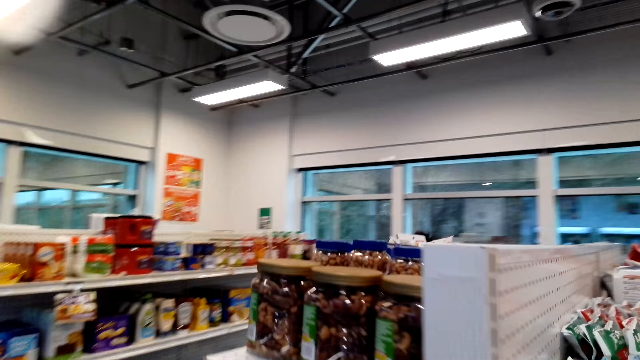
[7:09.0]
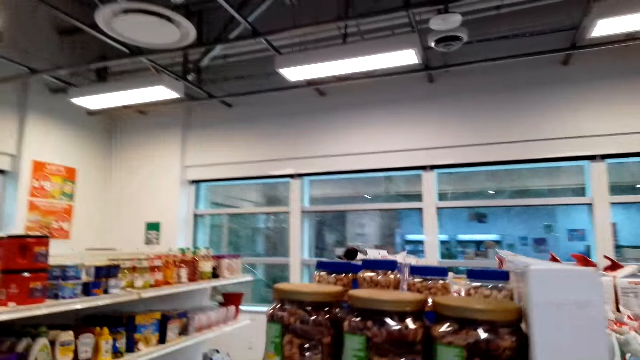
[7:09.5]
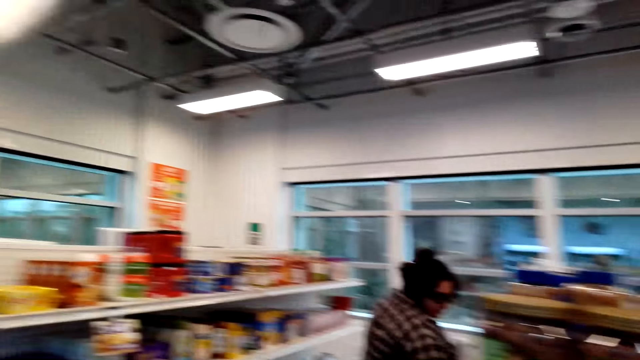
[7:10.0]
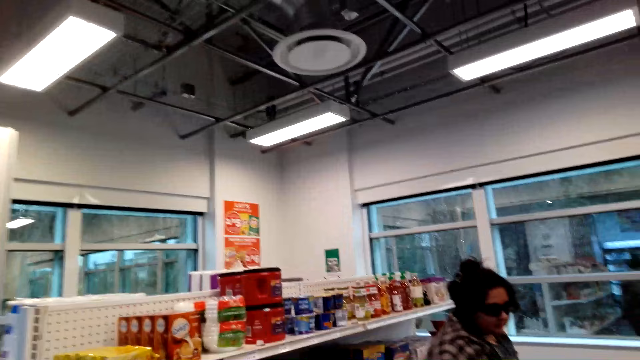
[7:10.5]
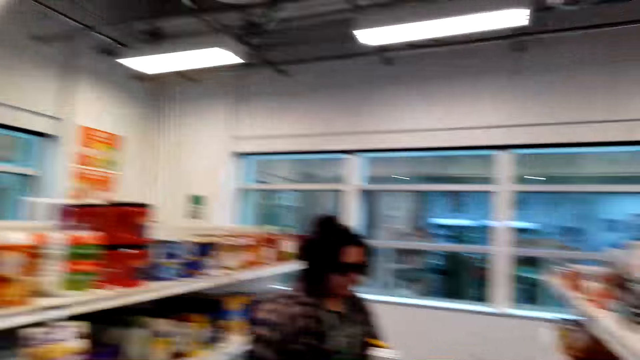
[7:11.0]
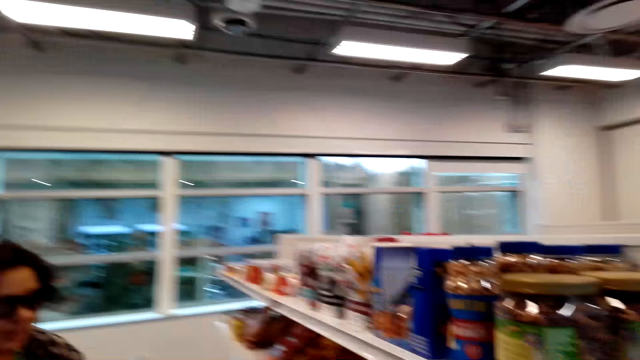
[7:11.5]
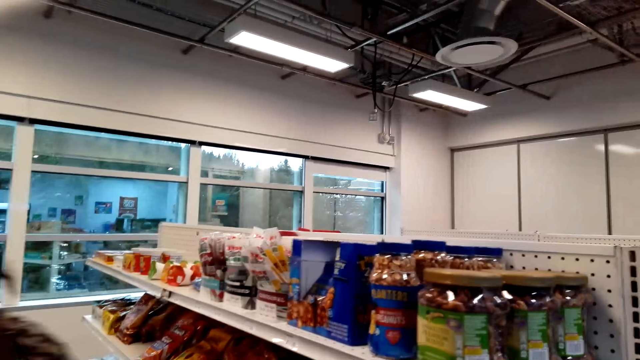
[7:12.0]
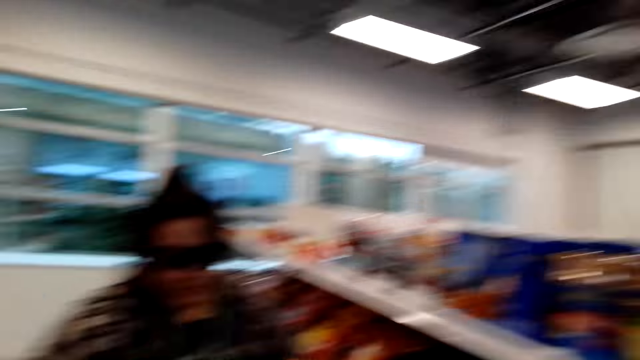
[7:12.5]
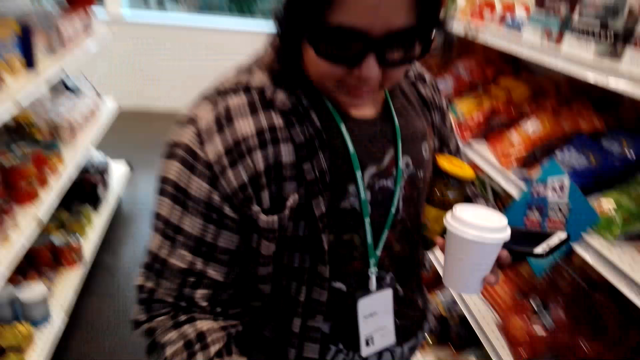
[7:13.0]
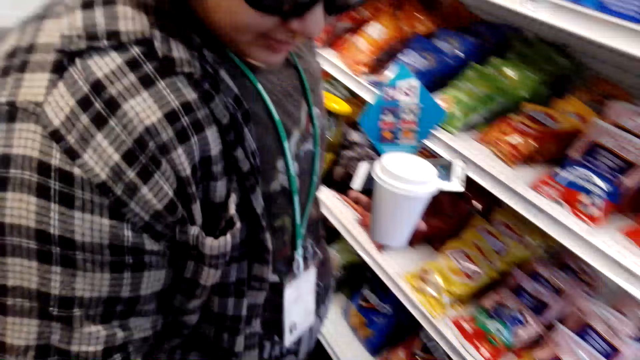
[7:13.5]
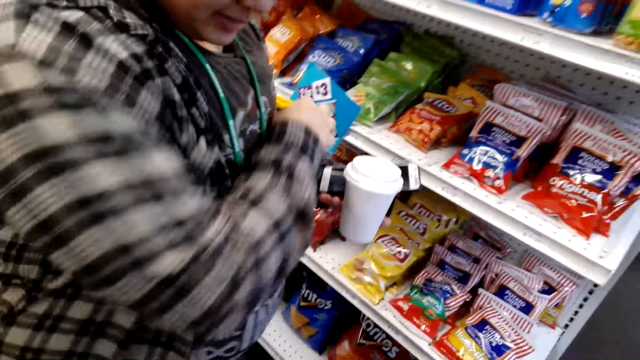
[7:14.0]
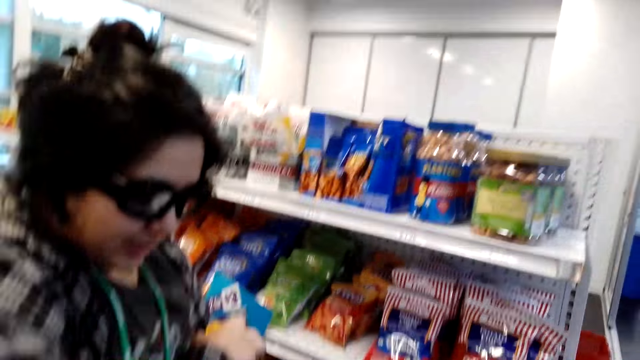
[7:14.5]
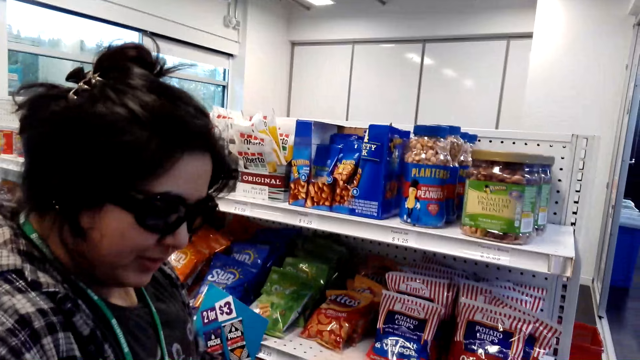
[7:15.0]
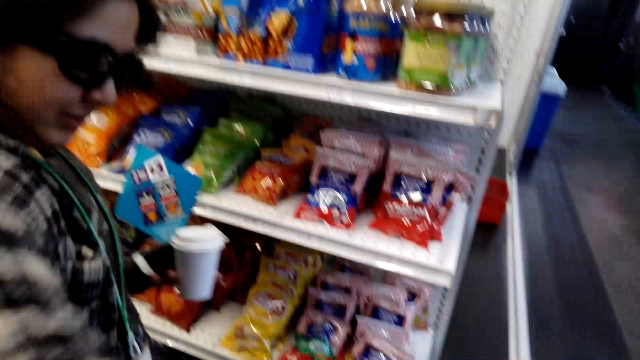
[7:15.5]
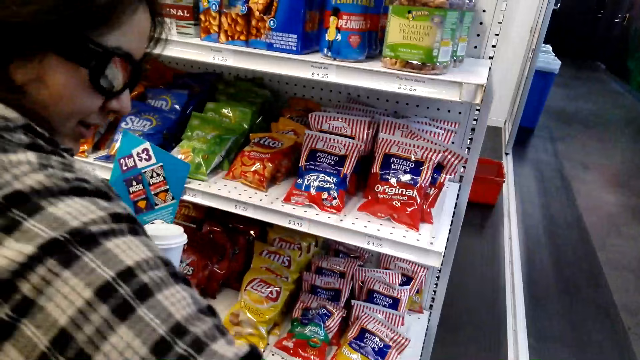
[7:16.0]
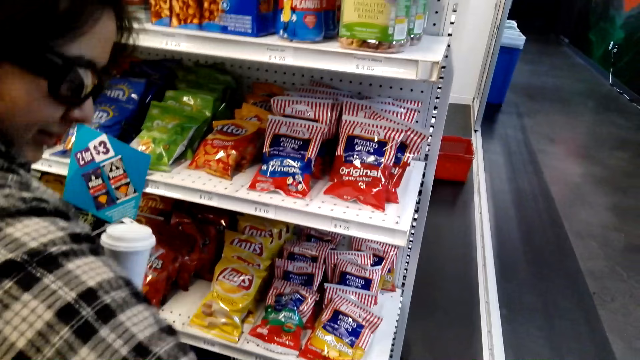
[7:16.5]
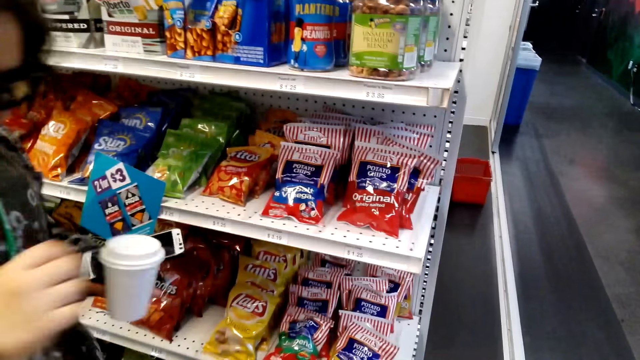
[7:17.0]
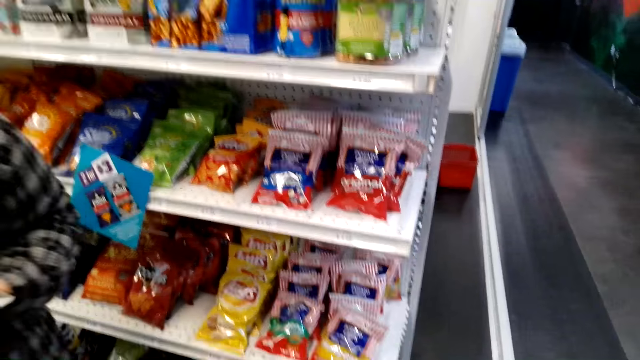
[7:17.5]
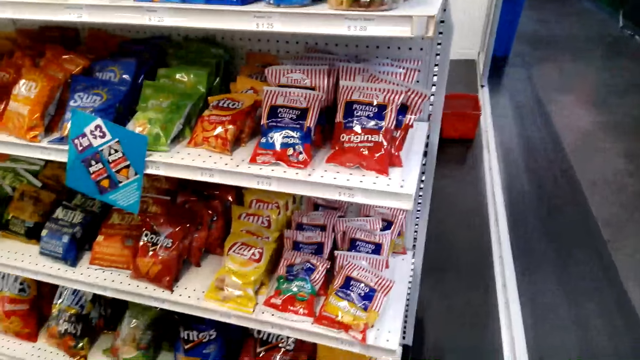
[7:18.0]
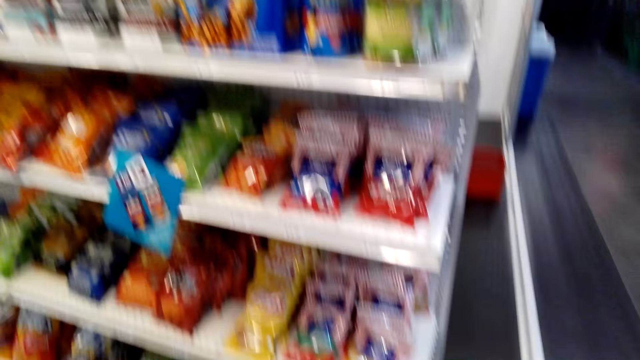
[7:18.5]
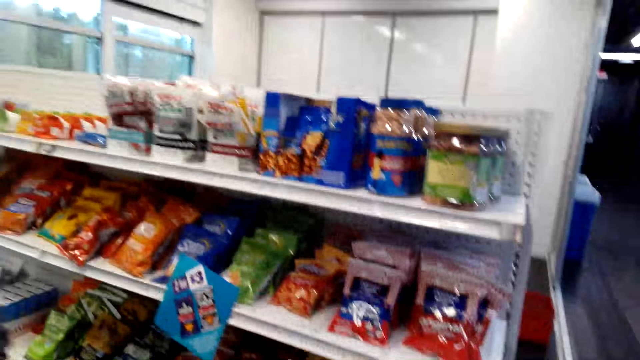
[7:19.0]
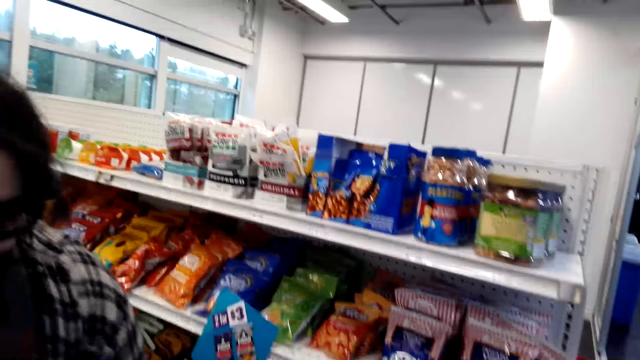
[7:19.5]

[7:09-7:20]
The camera wearer stares at a lady. They walk around. The lady holds the tumbler.

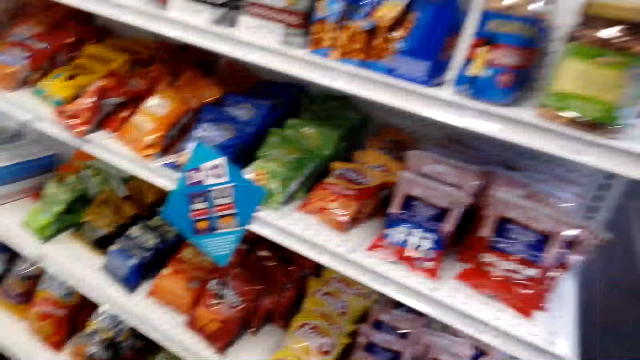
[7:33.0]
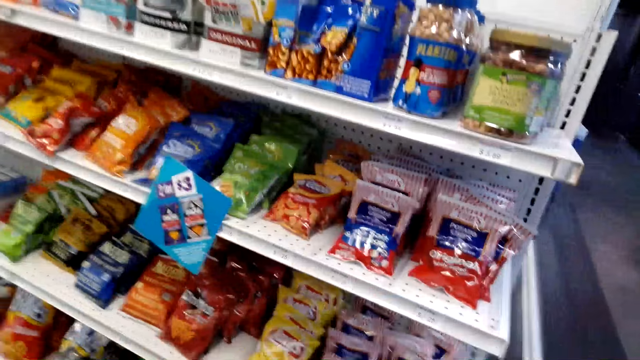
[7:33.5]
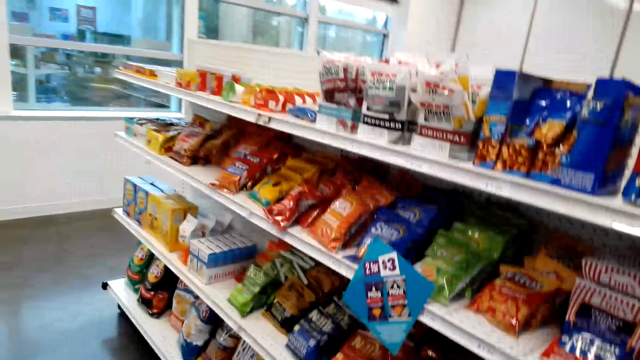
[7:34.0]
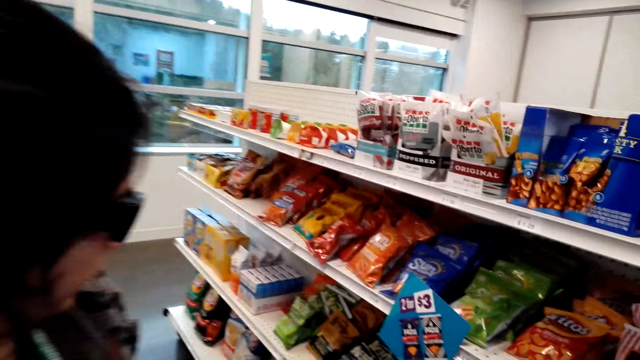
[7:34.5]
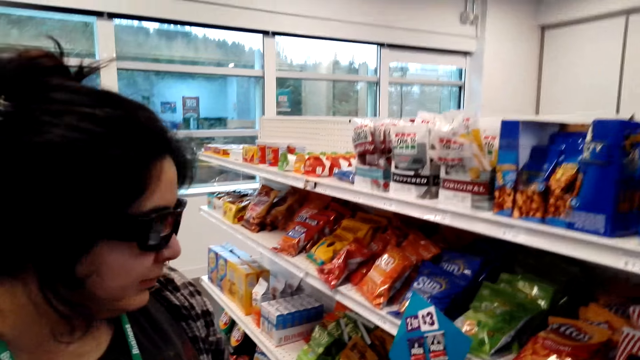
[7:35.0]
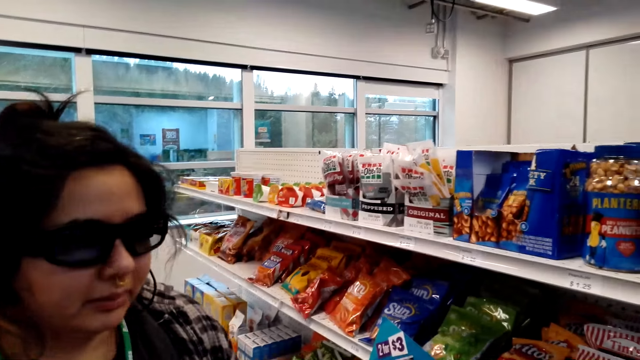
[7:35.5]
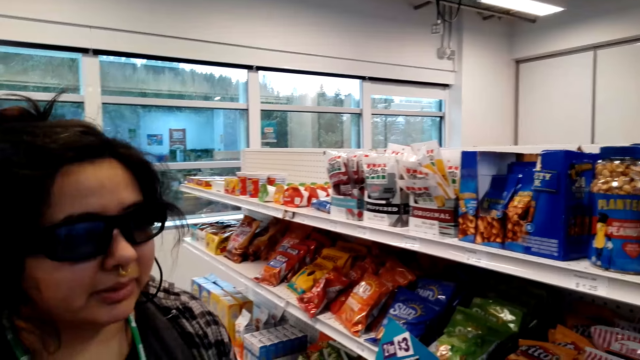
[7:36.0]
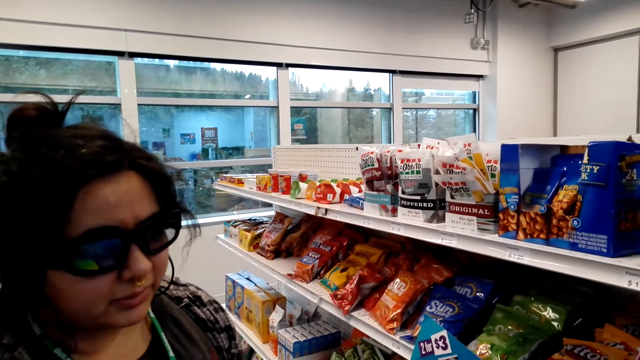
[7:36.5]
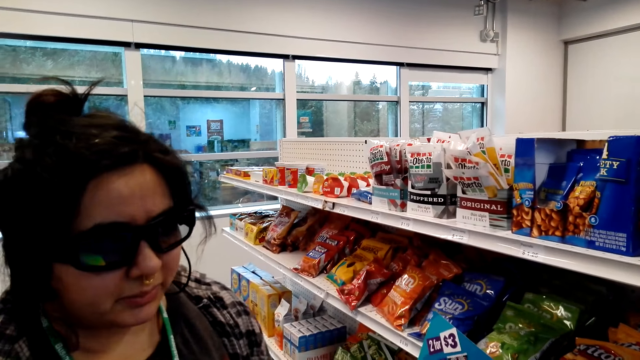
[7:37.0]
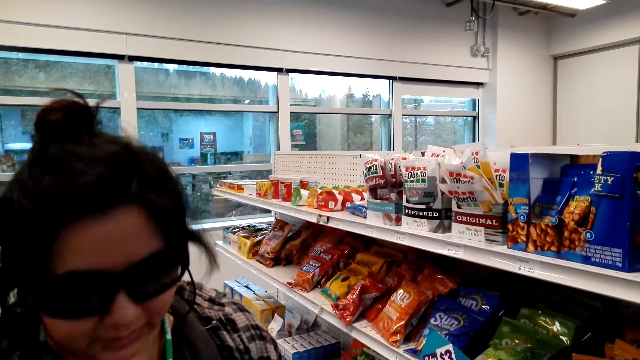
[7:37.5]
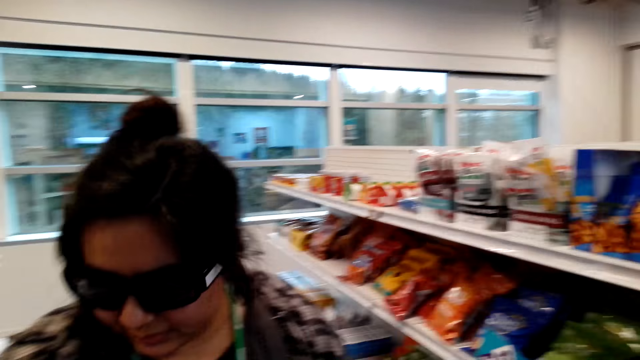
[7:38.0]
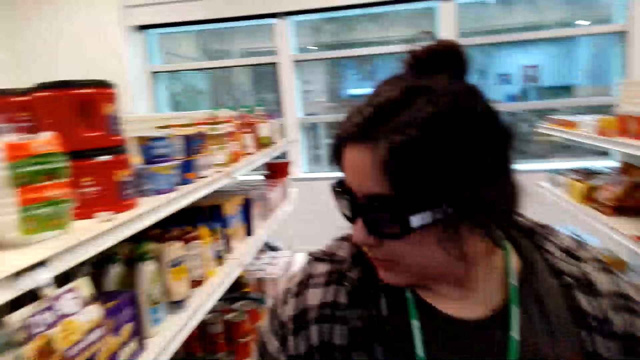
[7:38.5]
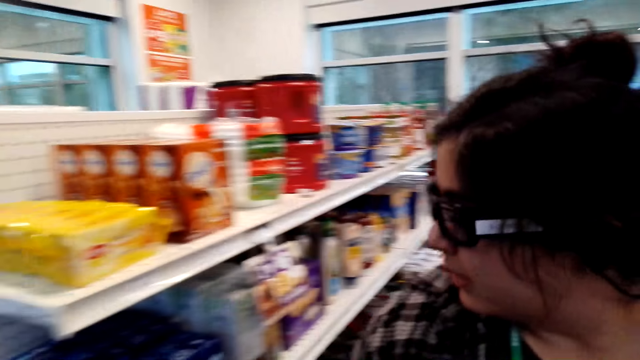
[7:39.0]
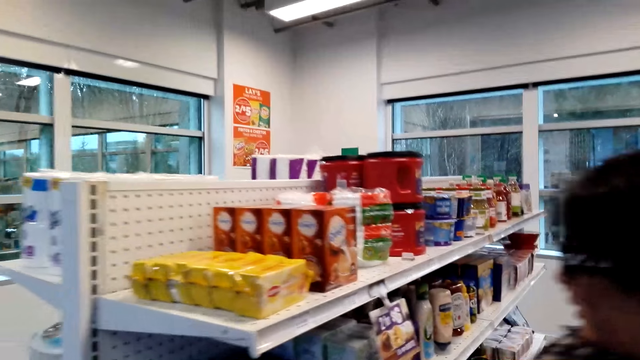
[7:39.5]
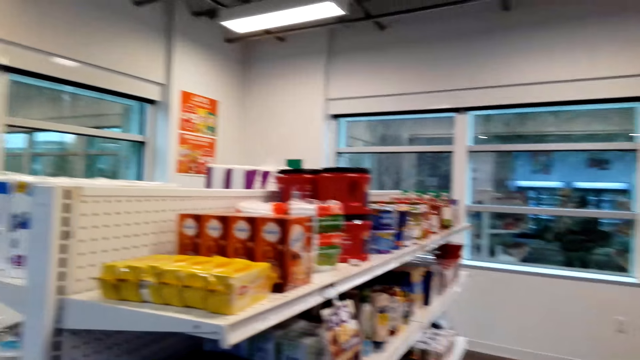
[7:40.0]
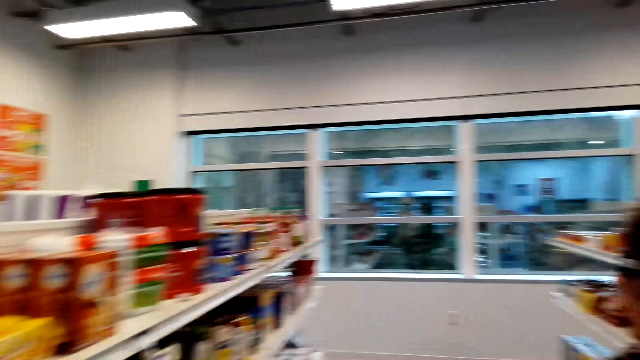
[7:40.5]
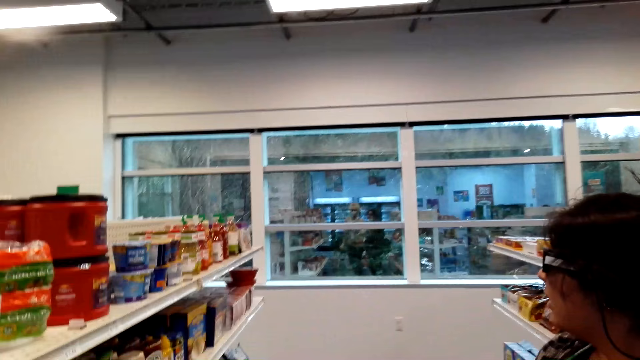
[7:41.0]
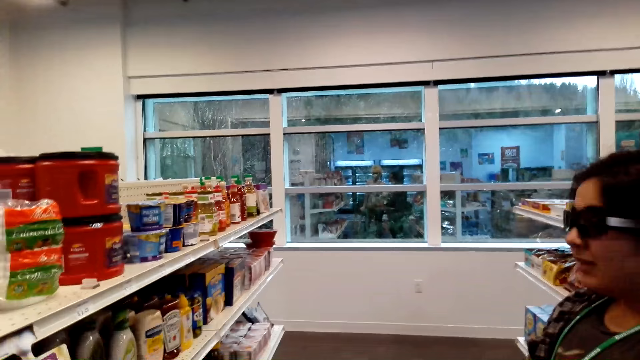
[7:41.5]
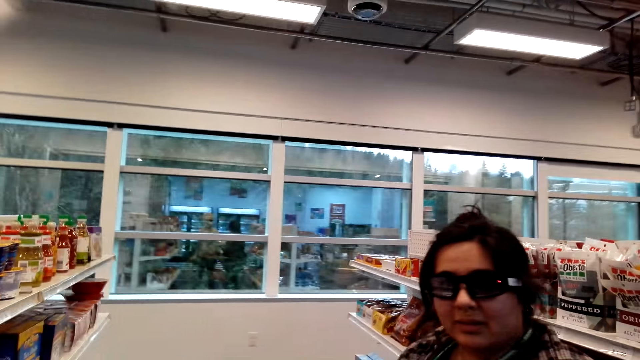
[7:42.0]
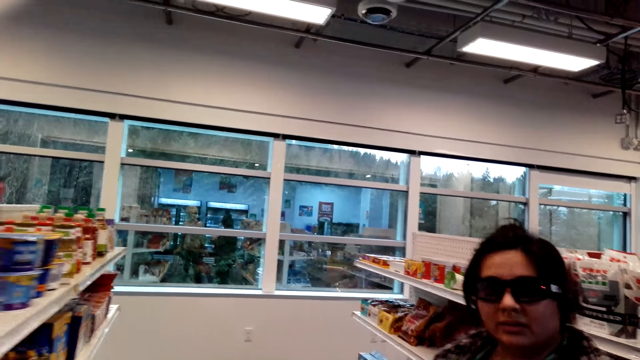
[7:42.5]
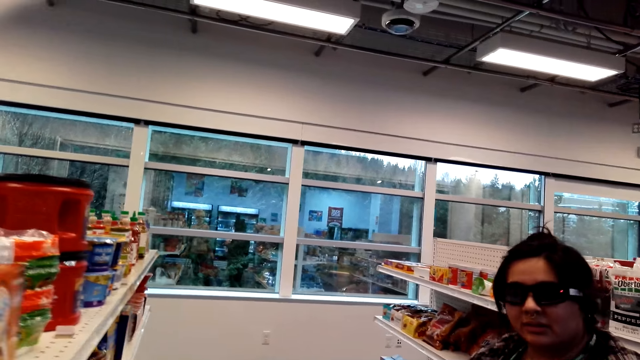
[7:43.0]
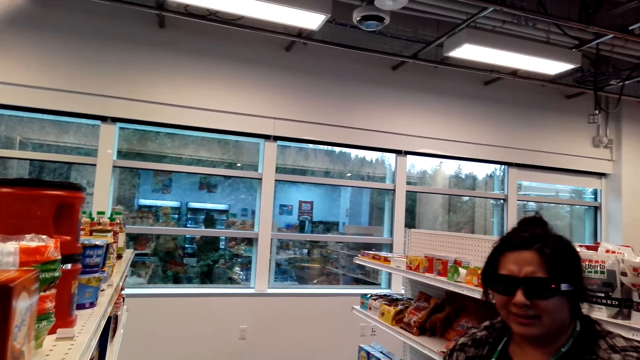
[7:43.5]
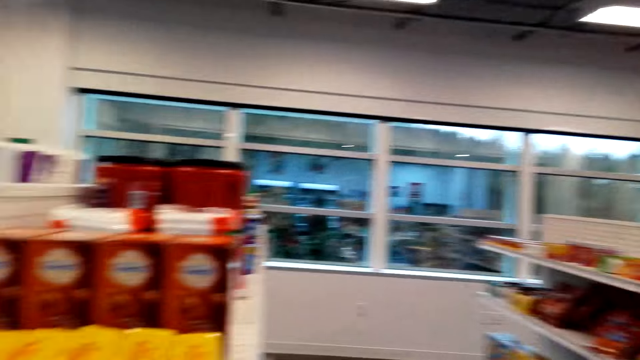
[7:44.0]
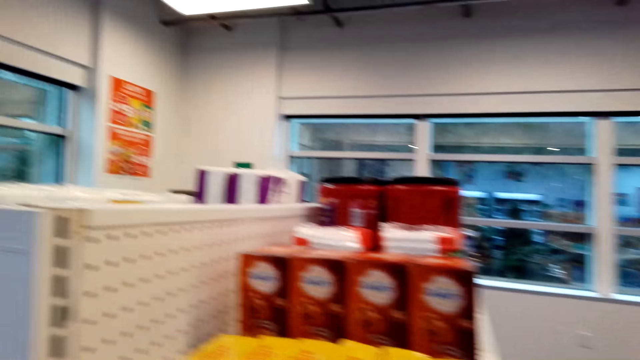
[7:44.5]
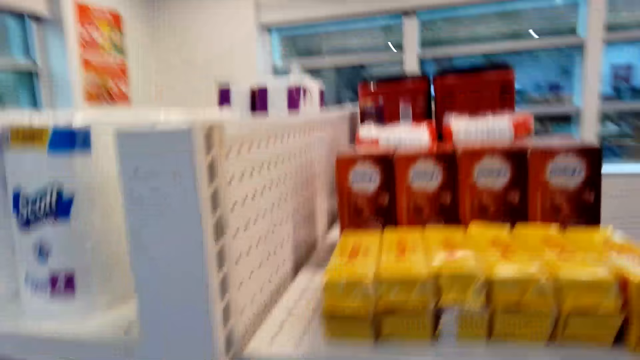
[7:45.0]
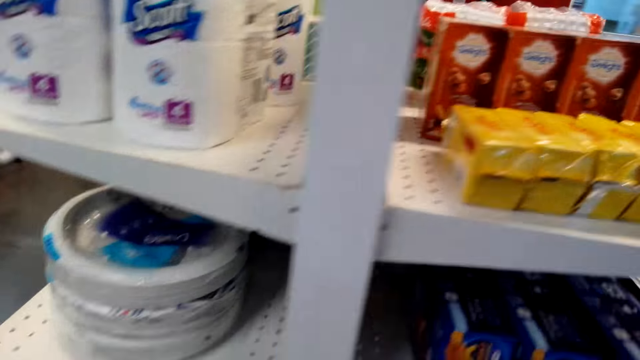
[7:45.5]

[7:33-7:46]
The camera wearer looks at the snacks. They interact with a lady.
